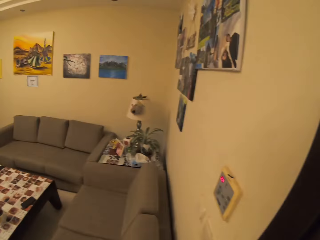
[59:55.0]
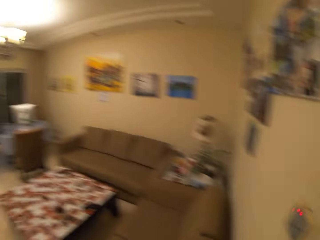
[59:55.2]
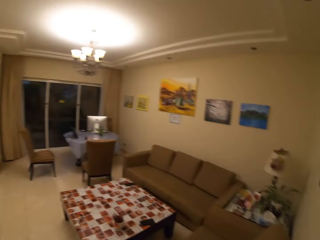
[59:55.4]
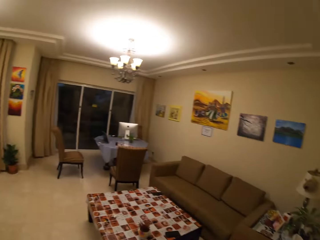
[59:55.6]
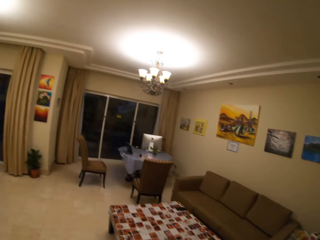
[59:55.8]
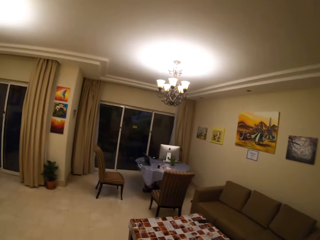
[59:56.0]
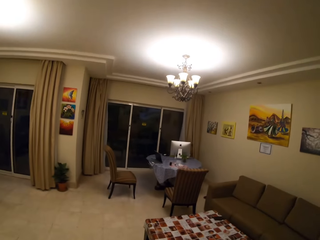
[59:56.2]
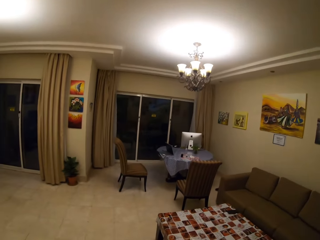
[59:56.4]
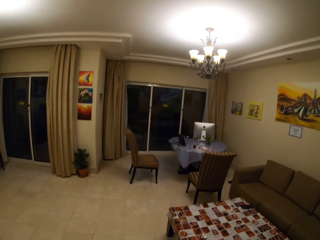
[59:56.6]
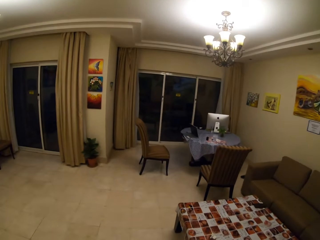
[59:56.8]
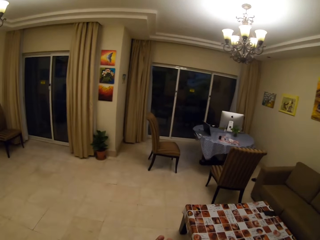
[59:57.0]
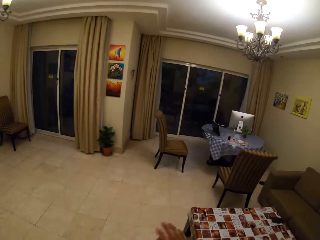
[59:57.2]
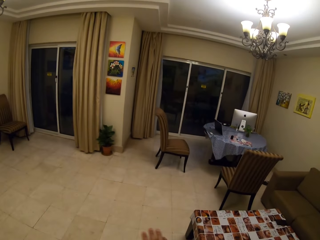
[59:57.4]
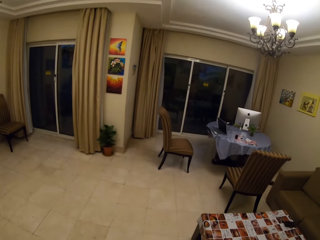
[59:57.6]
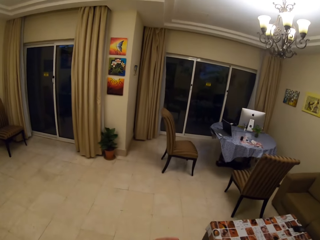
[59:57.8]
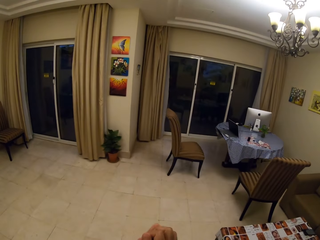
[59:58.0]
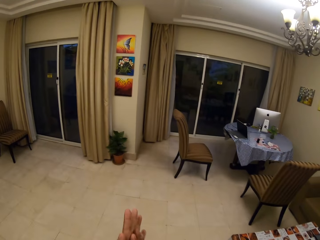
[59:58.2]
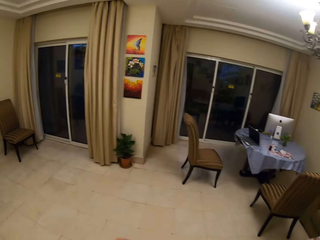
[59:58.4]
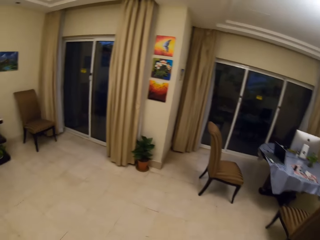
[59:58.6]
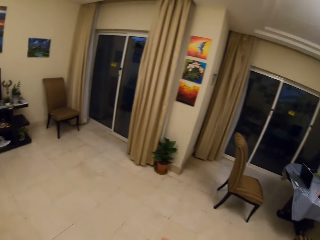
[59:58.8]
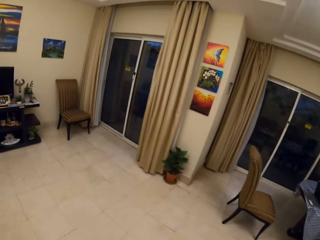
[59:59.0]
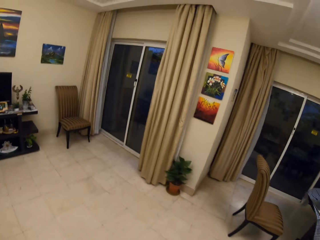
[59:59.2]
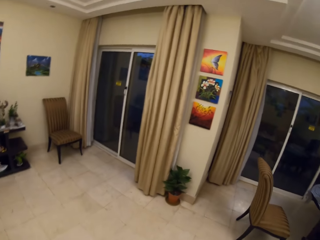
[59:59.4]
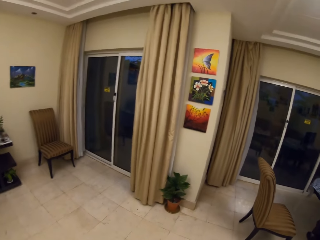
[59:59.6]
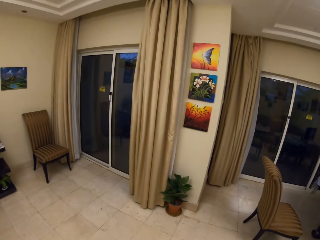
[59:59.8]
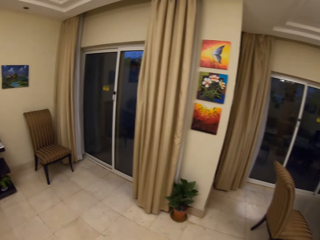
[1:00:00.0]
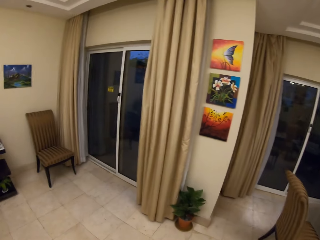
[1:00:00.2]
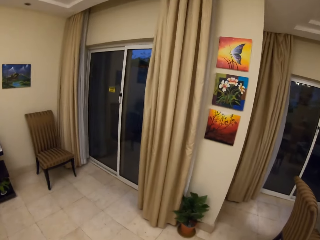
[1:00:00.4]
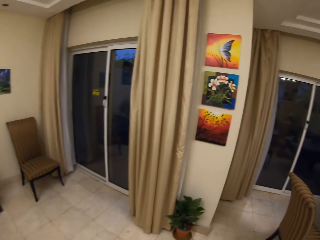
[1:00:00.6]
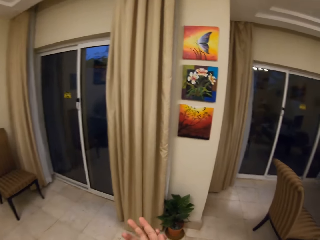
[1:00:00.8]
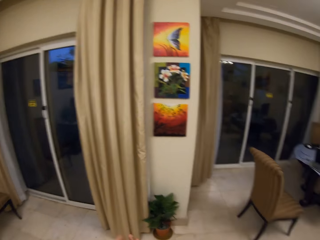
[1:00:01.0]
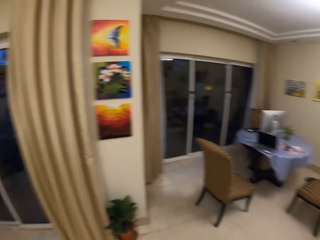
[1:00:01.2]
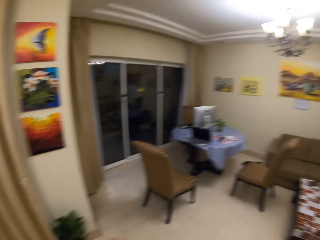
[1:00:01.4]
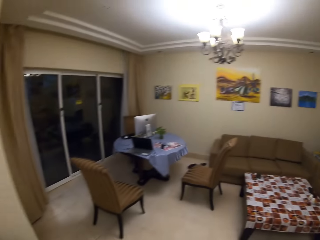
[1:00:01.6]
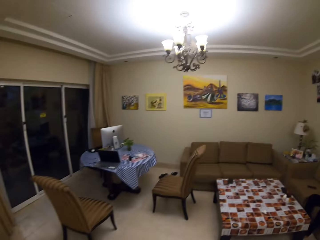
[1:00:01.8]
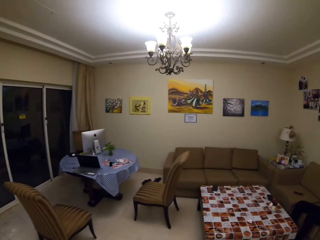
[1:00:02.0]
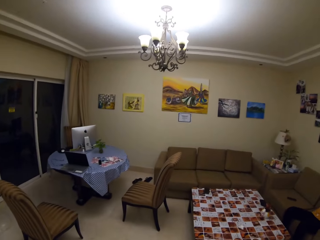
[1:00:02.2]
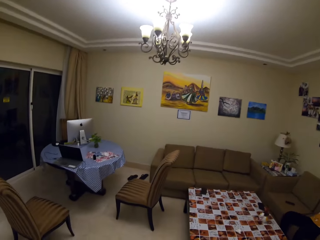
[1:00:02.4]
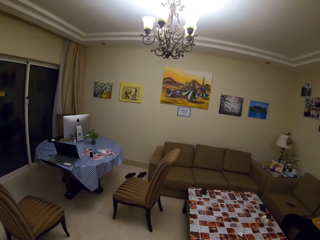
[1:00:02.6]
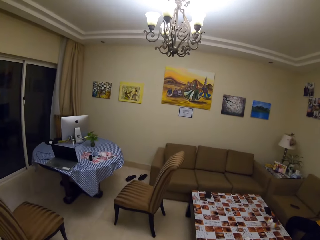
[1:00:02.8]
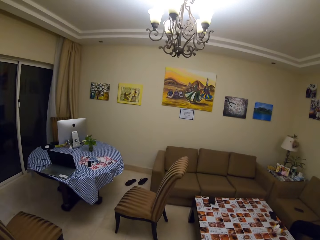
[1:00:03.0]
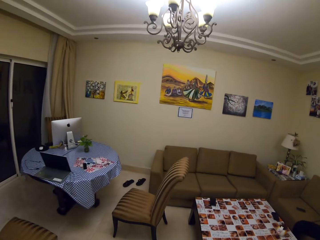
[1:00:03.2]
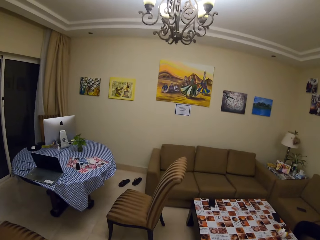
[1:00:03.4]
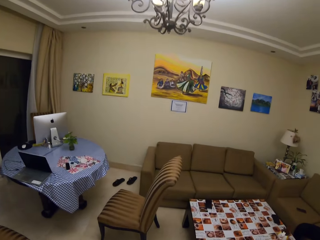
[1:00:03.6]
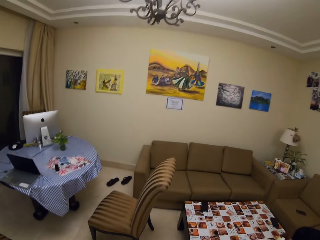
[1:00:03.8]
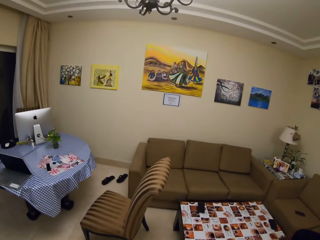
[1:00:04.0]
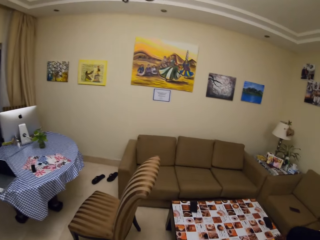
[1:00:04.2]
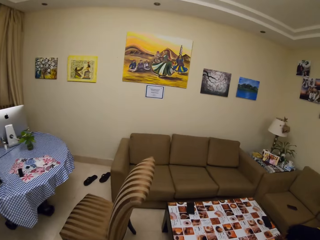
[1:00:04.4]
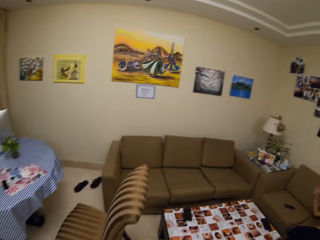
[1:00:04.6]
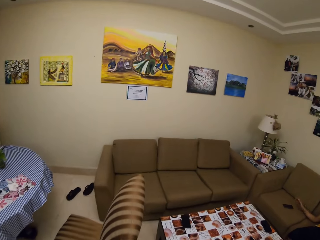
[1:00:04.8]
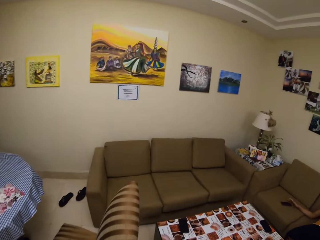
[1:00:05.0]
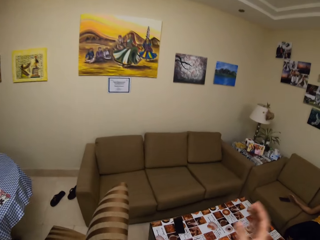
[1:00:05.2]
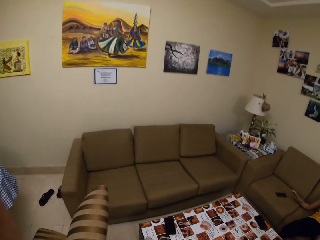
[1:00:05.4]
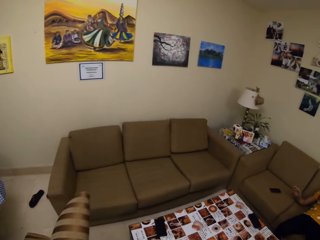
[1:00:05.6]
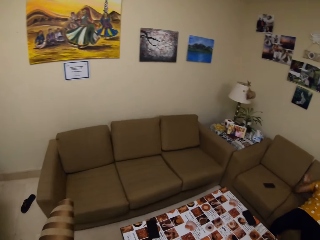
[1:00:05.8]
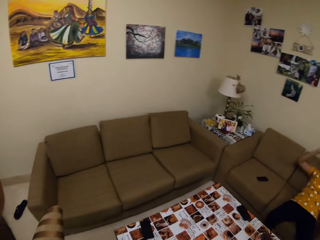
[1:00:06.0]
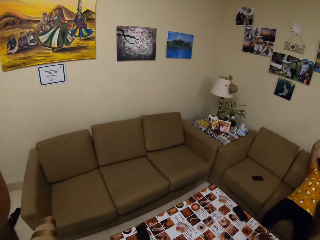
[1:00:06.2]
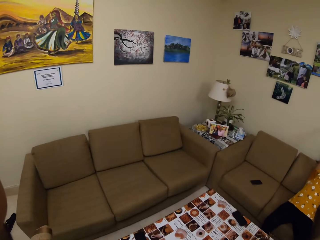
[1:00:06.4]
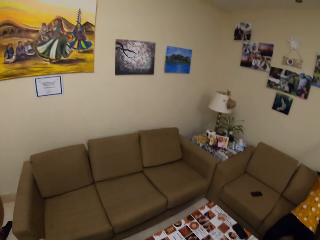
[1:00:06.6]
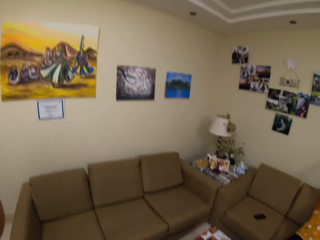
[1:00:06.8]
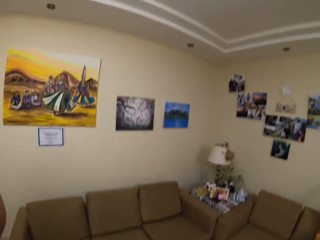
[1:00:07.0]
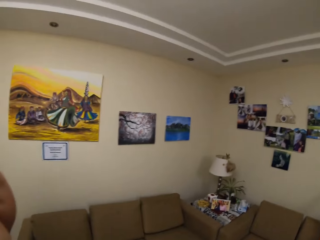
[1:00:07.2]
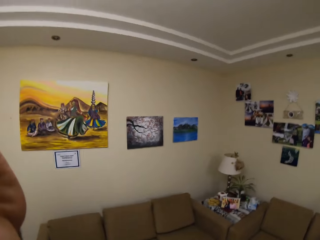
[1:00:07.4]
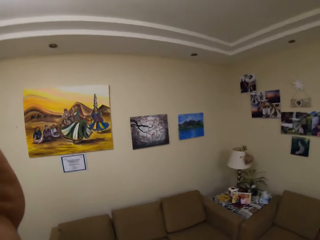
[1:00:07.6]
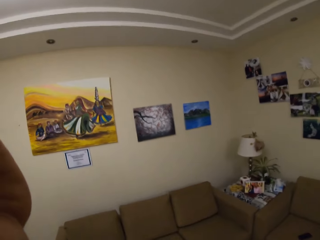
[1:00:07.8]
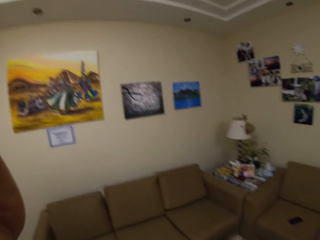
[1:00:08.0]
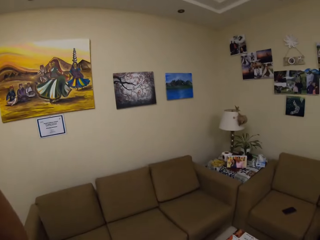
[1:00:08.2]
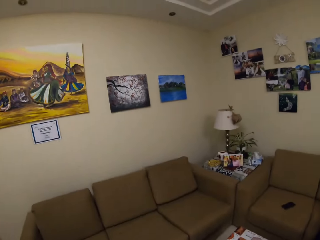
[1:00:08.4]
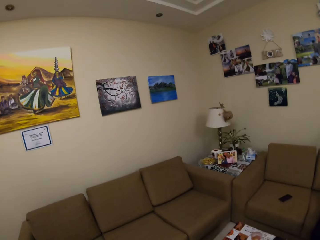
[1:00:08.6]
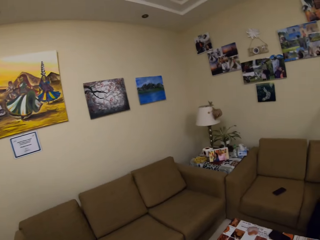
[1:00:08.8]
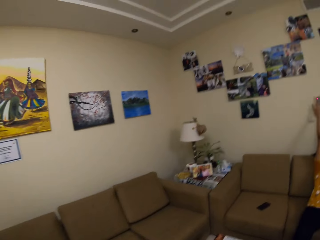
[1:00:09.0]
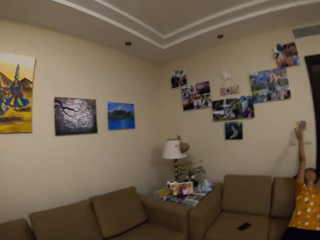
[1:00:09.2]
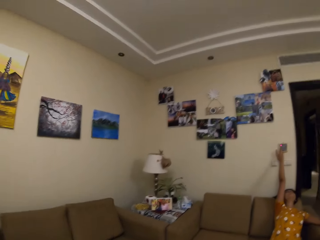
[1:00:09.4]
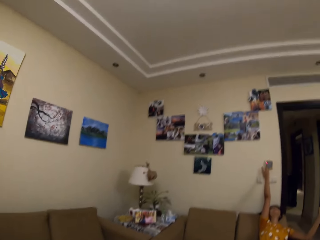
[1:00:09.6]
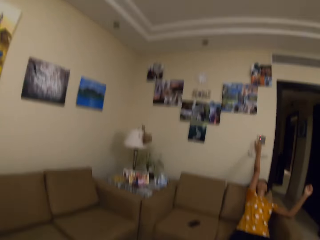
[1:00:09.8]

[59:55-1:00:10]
The camera wearer looks around. They walk around in the house. They look around. They walk around in the house. A woman sits. The camera wearer lifts hands. They look around.
